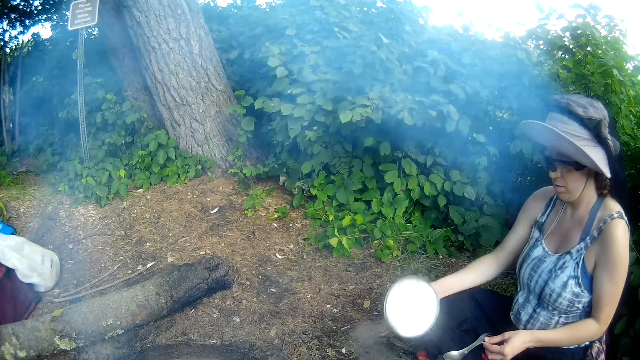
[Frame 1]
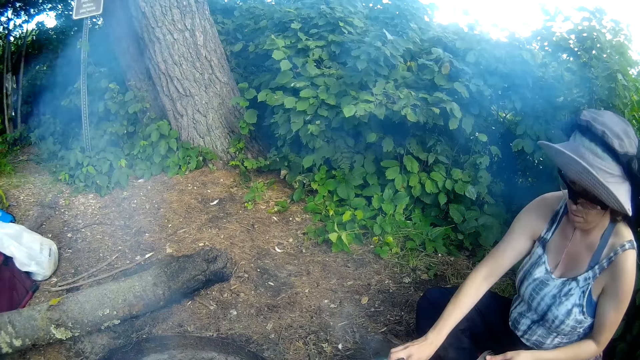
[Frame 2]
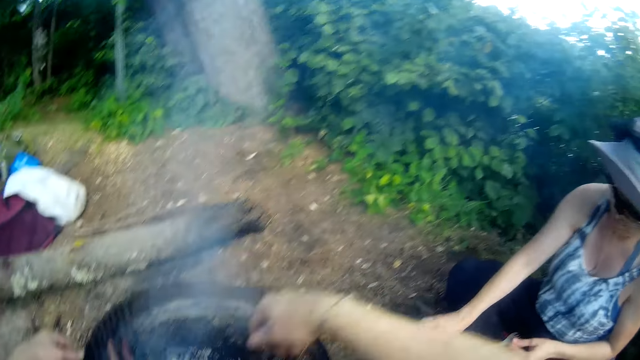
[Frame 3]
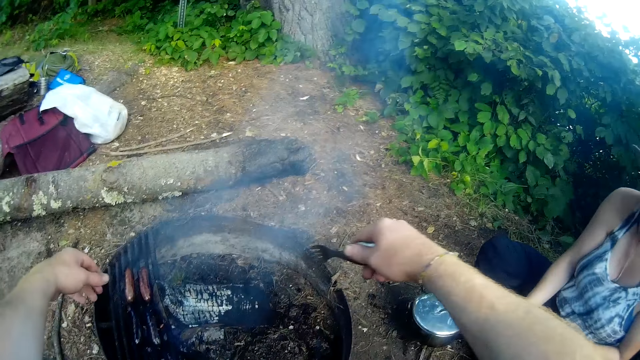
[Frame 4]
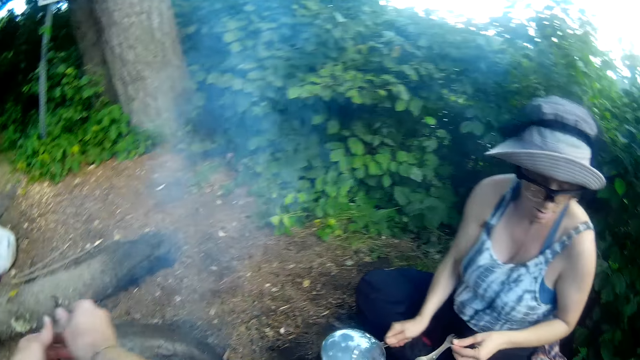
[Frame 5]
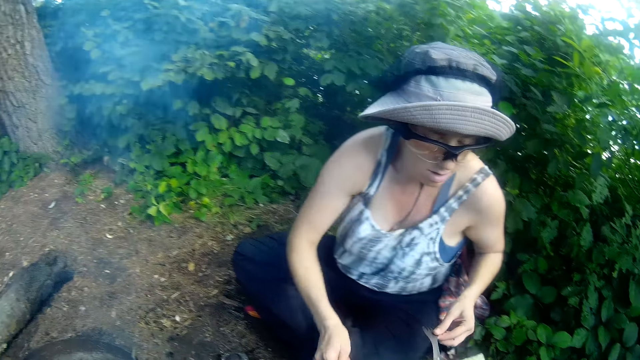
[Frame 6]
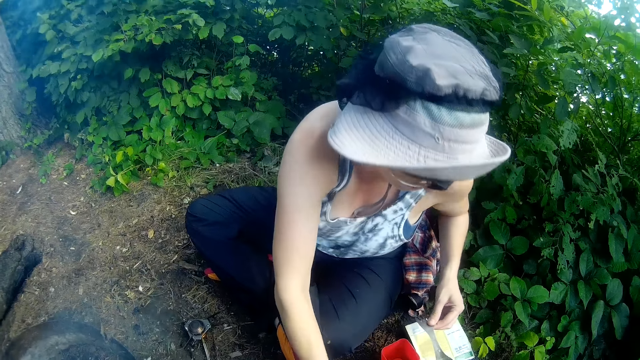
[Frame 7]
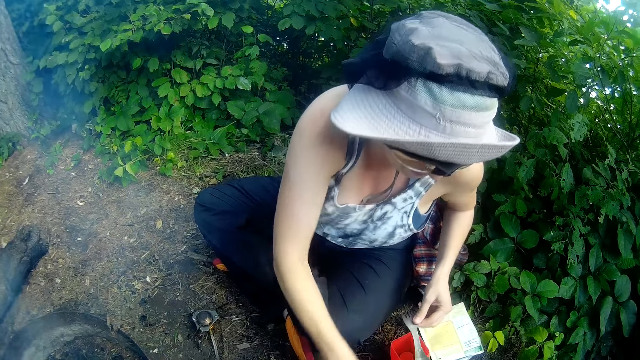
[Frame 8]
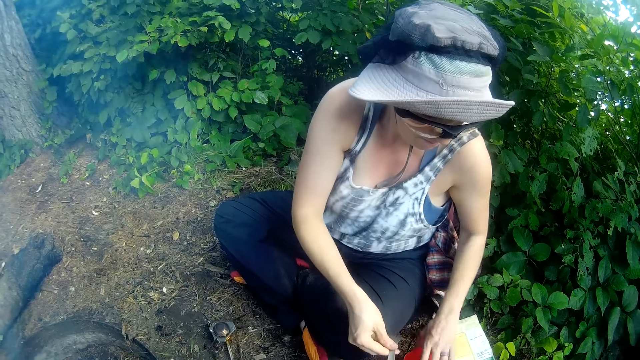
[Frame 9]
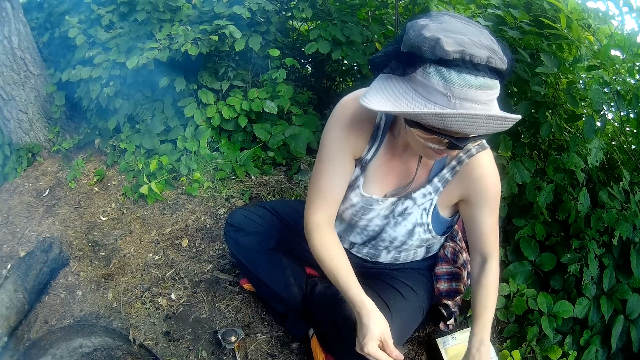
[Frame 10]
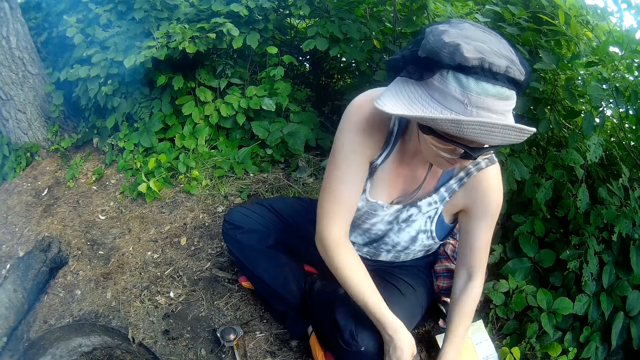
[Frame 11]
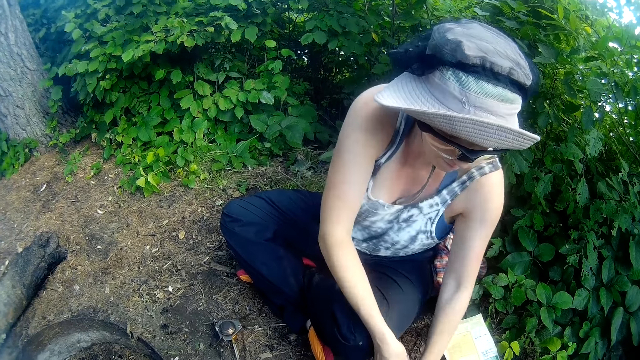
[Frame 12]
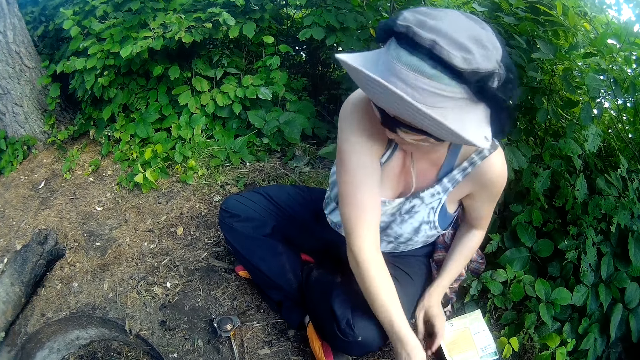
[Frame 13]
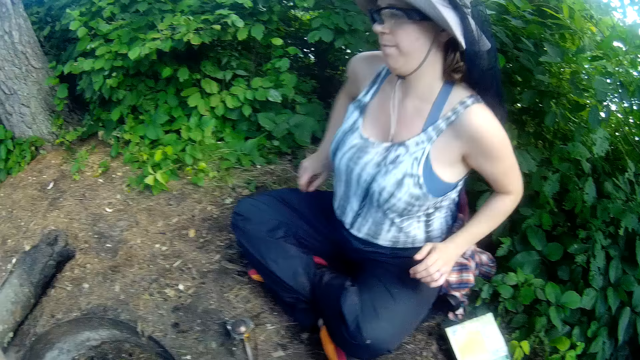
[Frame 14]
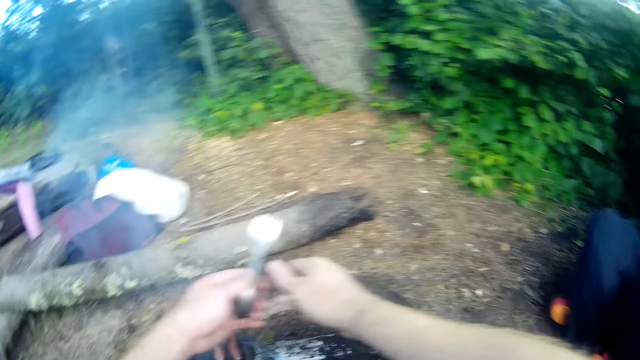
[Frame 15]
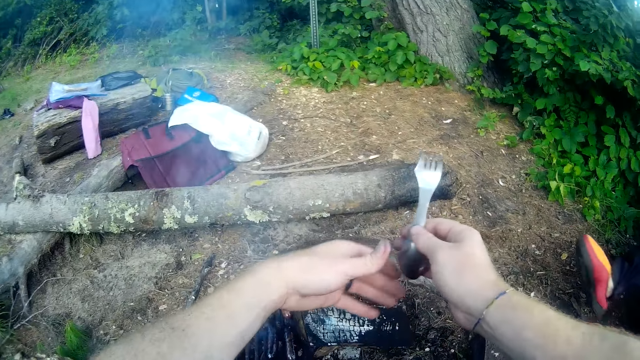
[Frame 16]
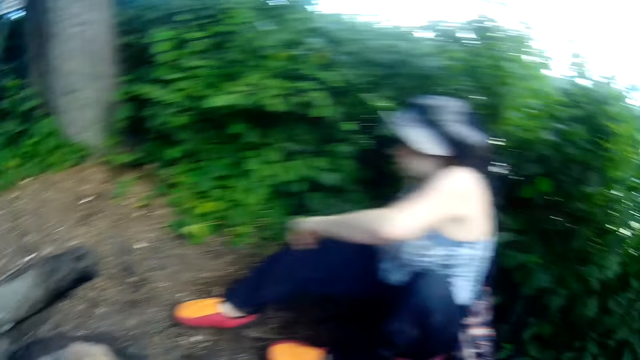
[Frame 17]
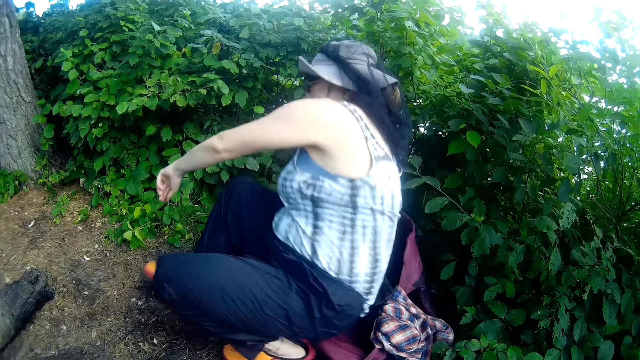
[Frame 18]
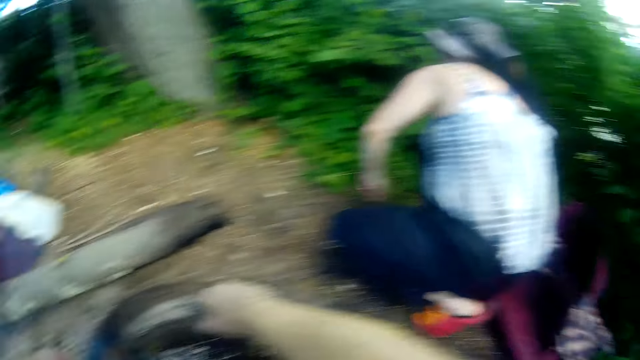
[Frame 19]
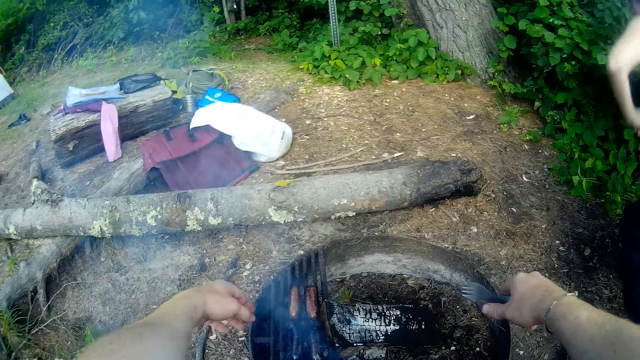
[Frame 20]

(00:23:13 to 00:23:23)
The woman covers the pot with the cover. The camera wearer looks around the campsite. The woman carries the cooking pot and places the pot on the ground. The camera wearer moves the spoon to his right hand. The woman drops the spoon. The camera wearer stares at the woman and stares at something roasted. He moves the spork to his right hand. The woman gets up from the ground.

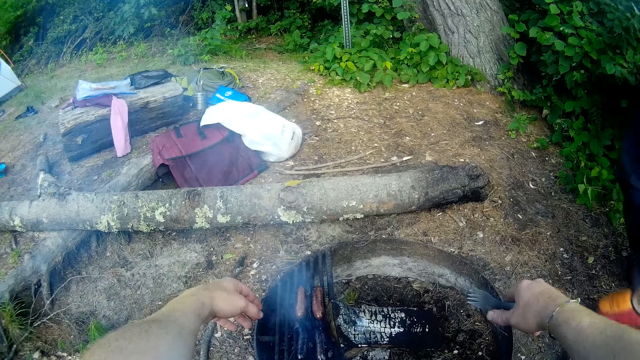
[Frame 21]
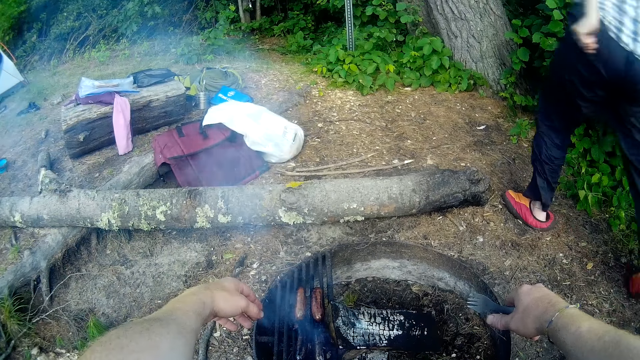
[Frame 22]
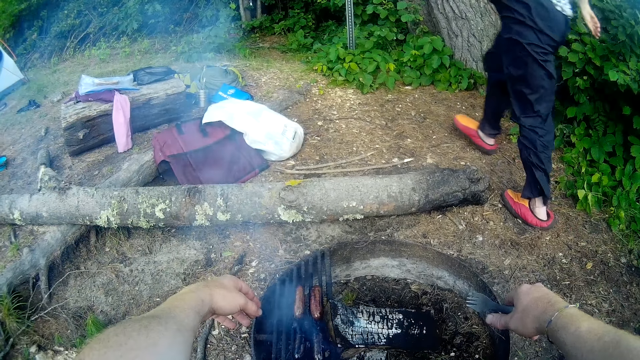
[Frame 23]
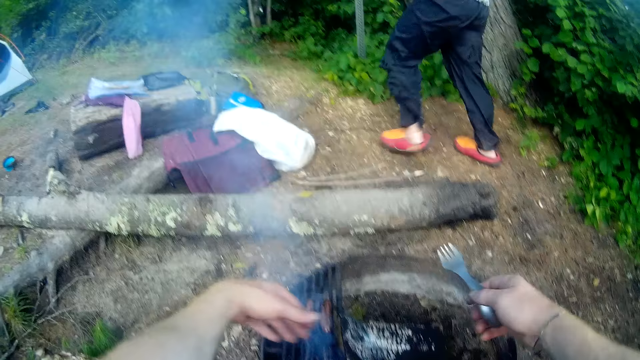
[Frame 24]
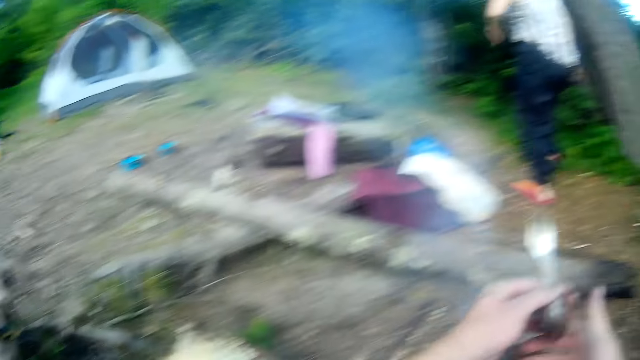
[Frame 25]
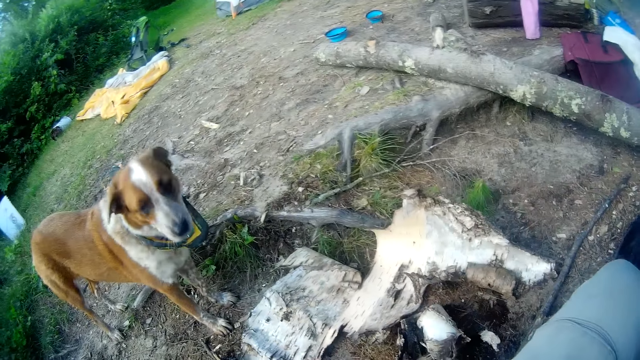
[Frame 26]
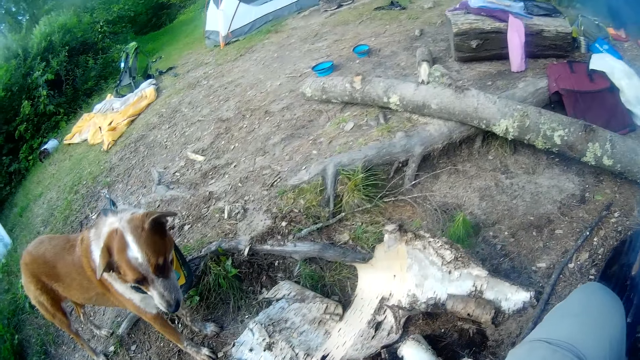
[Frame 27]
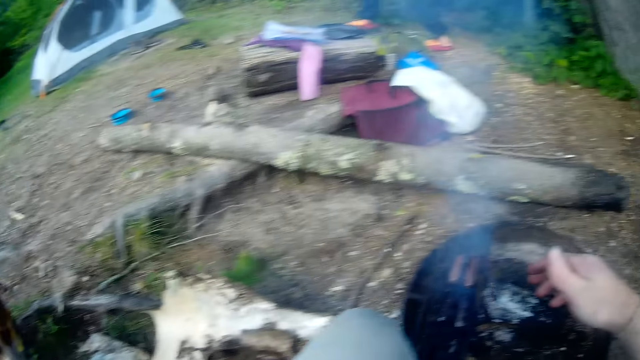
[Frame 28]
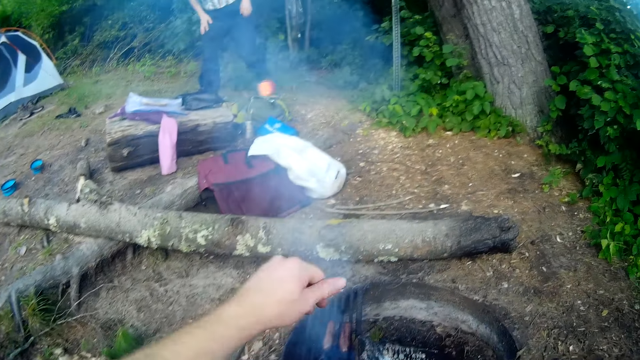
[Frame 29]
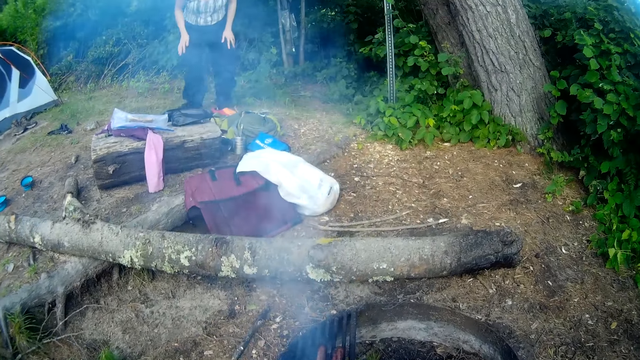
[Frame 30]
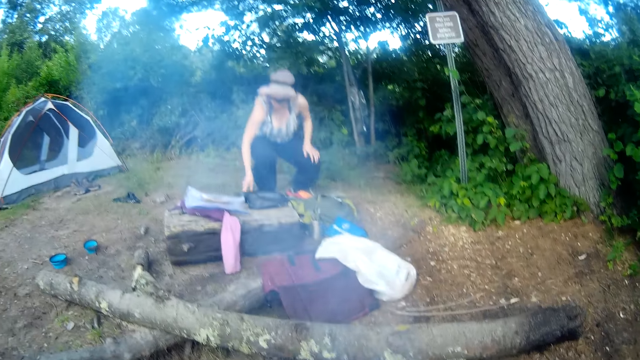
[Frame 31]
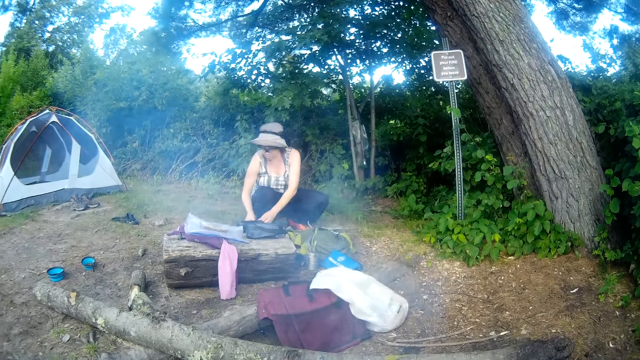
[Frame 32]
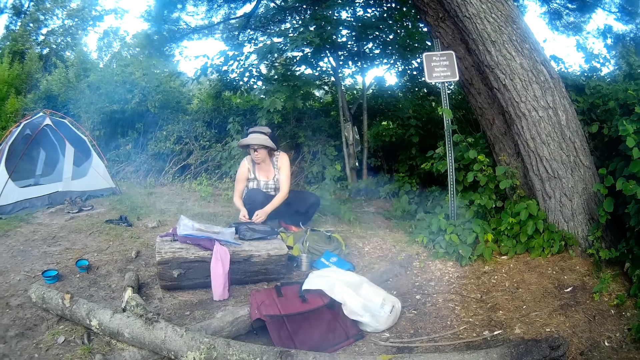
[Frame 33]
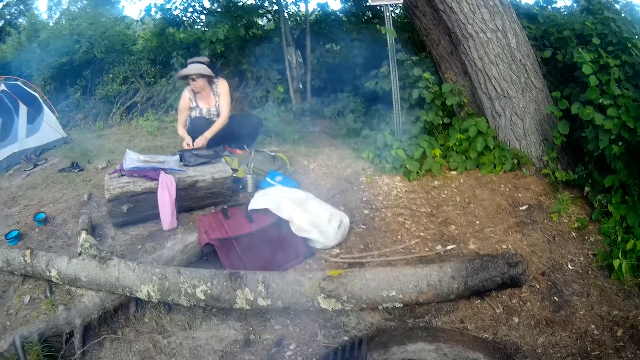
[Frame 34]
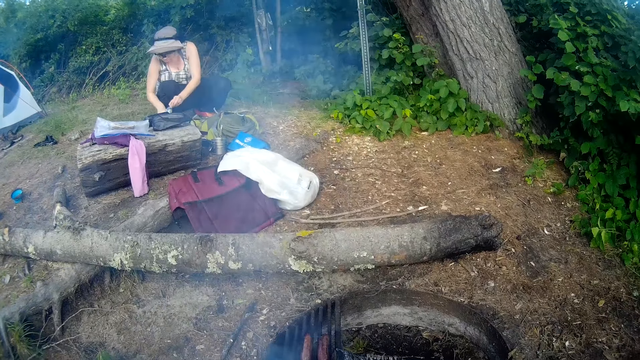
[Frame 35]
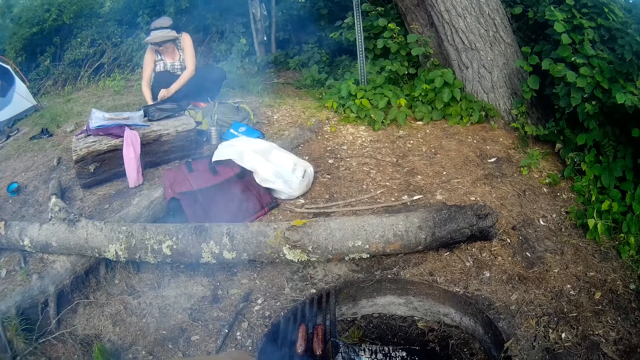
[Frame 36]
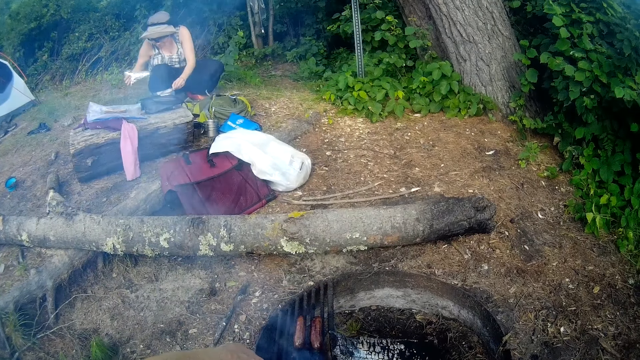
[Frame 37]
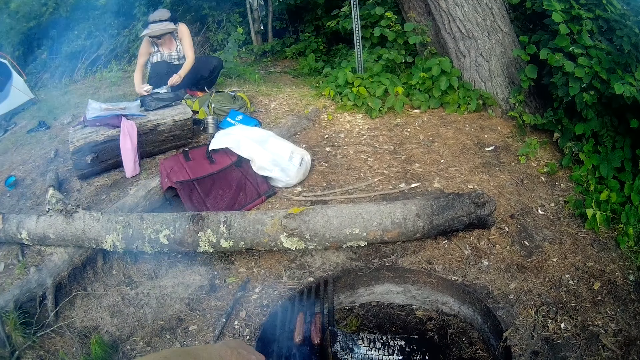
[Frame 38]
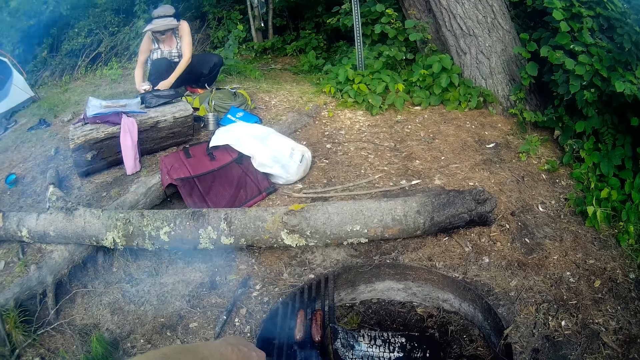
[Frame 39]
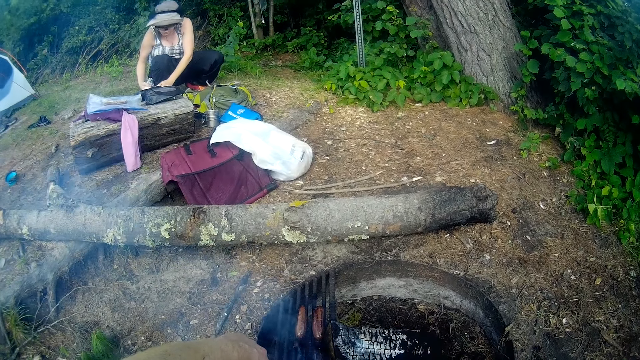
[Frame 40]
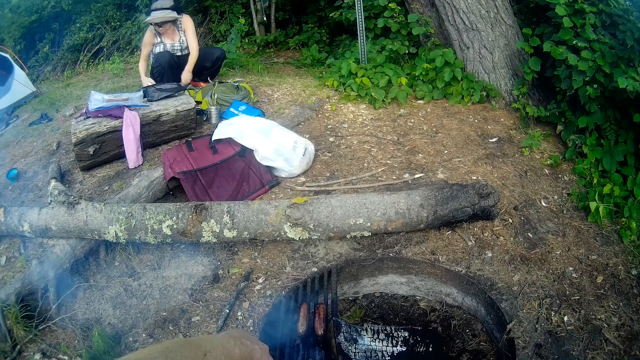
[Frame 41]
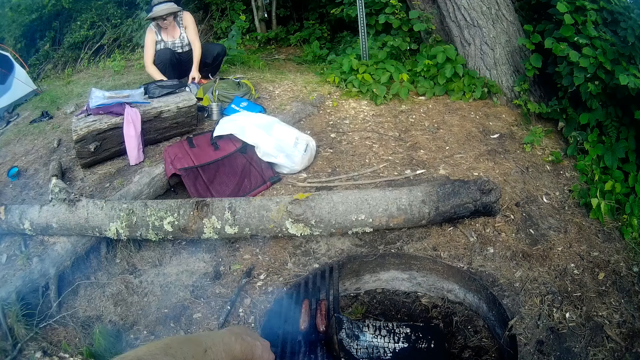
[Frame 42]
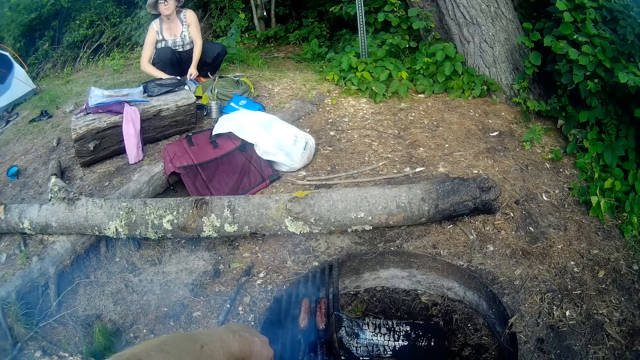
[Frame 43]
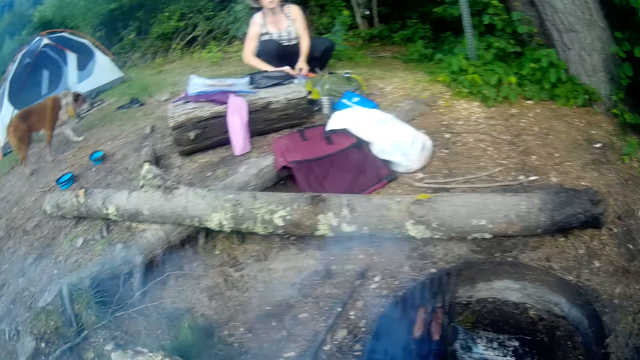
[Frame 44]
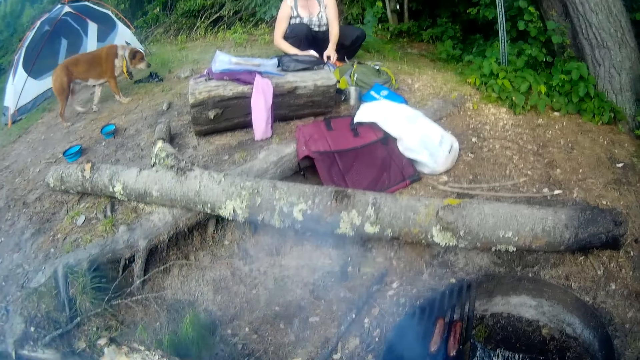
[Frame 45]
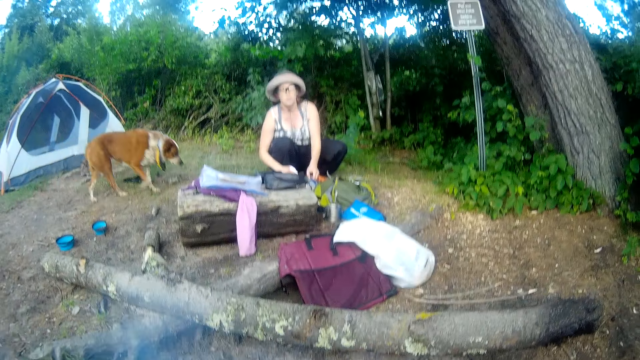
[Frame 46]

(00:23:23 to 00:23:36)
The woman walks around the camp site and walks to a bag. The camera wearer moves the spork to his left hand and holds the fork by the left hand. He drops the spork on a log. He looks around the camp site. The woman squats, picks something, and goes through the bag.
